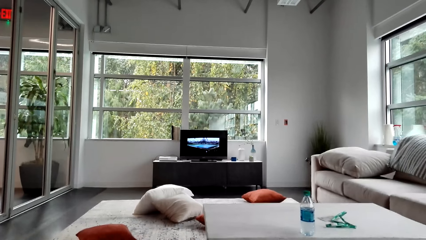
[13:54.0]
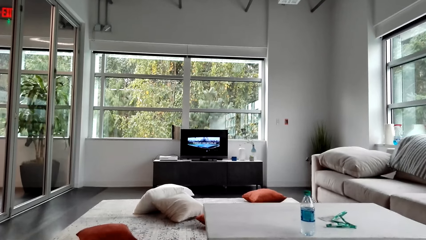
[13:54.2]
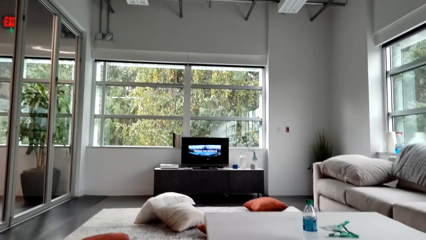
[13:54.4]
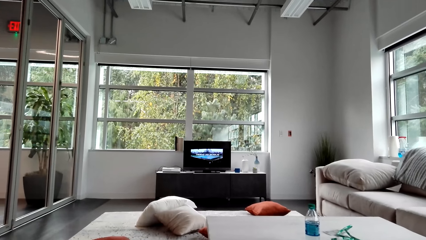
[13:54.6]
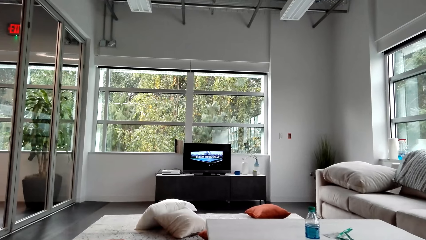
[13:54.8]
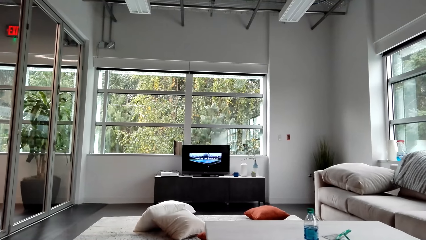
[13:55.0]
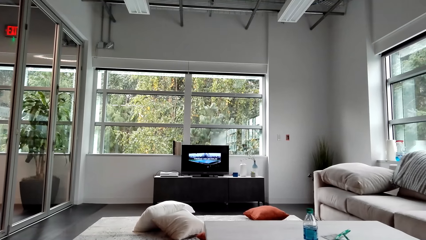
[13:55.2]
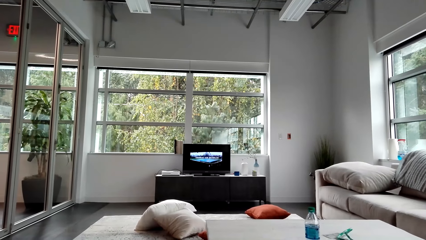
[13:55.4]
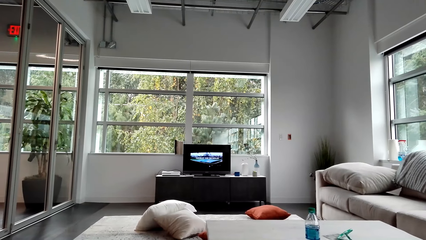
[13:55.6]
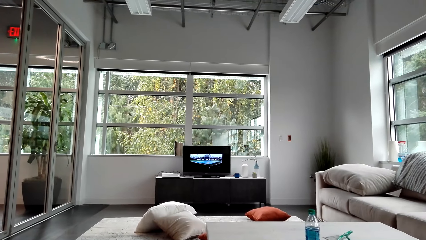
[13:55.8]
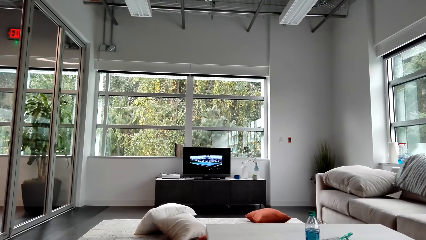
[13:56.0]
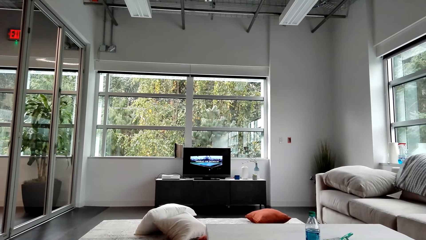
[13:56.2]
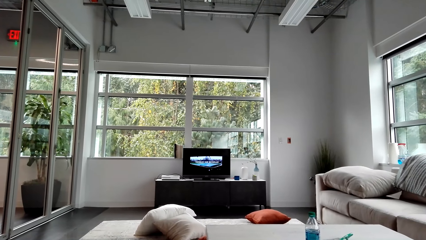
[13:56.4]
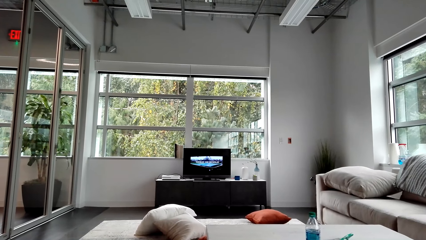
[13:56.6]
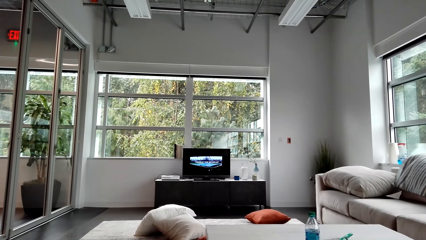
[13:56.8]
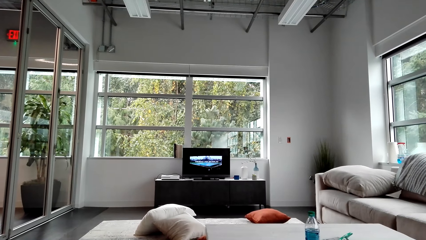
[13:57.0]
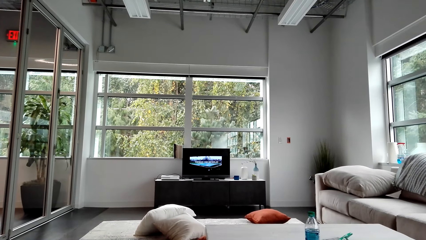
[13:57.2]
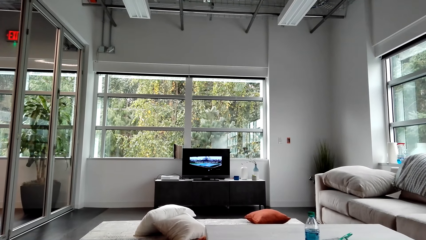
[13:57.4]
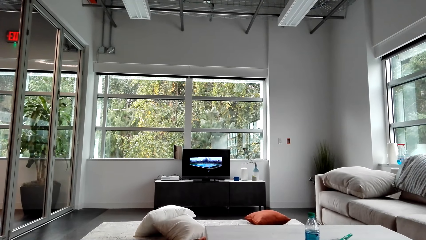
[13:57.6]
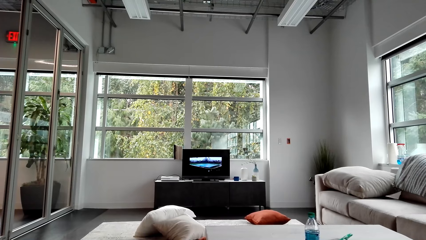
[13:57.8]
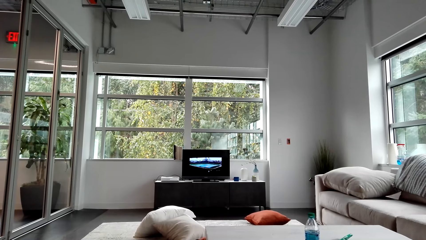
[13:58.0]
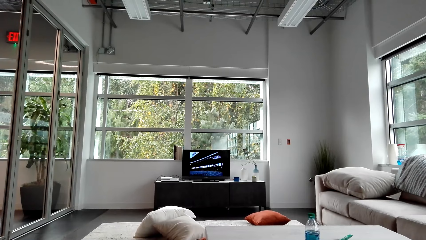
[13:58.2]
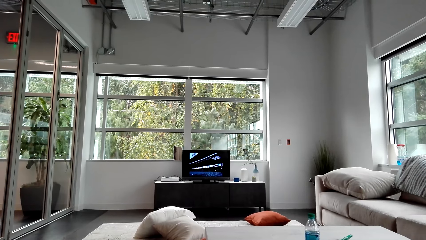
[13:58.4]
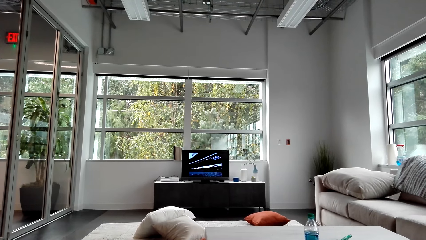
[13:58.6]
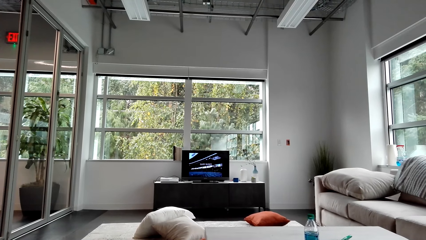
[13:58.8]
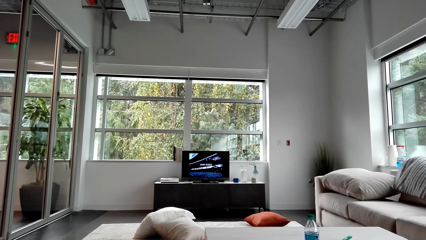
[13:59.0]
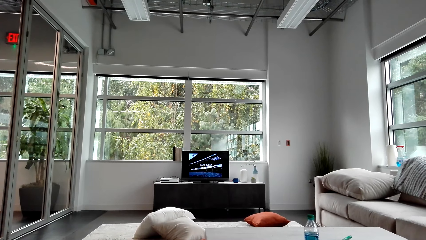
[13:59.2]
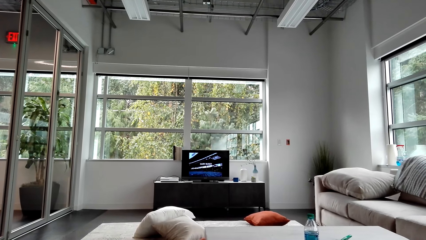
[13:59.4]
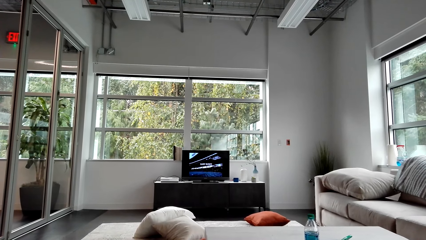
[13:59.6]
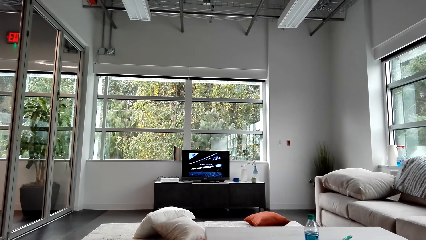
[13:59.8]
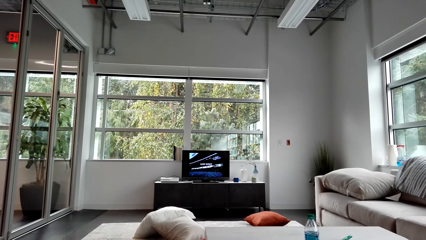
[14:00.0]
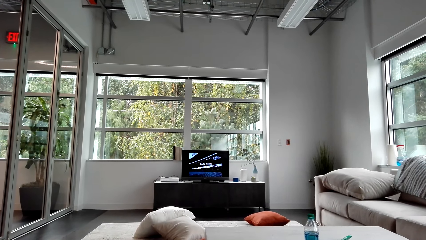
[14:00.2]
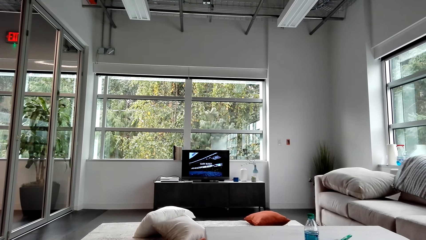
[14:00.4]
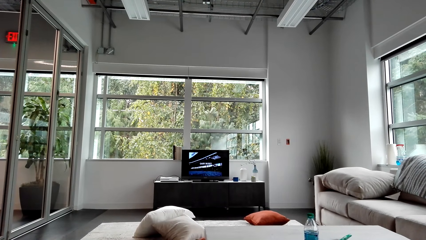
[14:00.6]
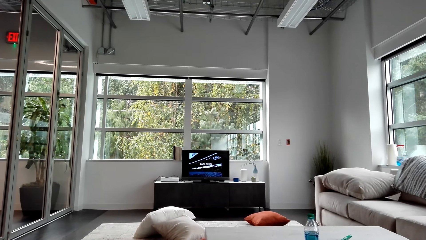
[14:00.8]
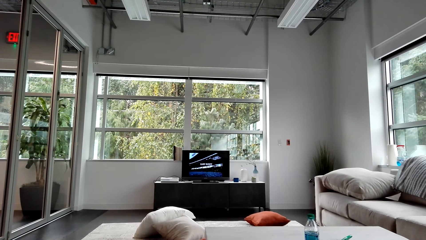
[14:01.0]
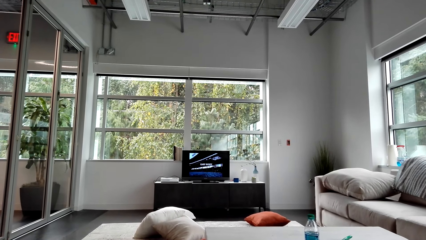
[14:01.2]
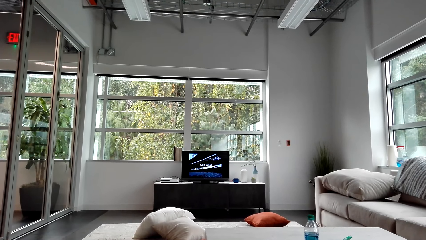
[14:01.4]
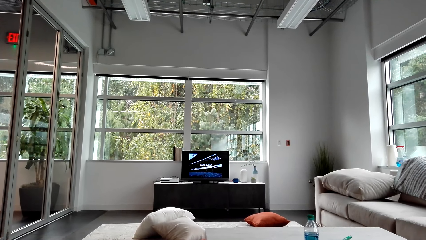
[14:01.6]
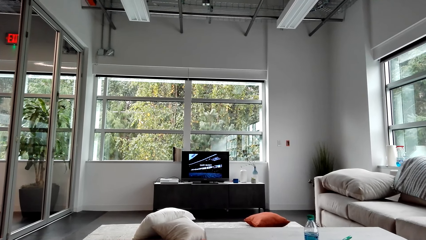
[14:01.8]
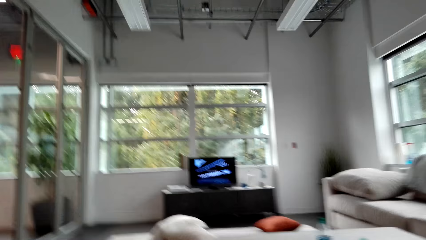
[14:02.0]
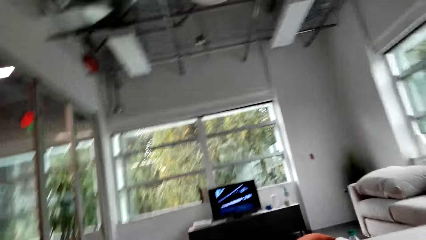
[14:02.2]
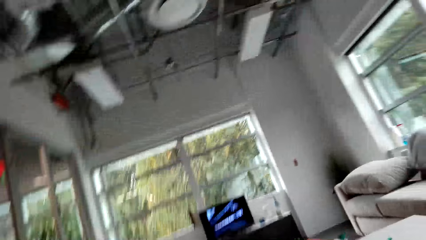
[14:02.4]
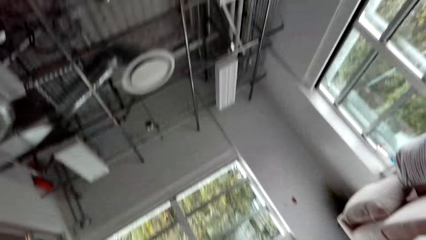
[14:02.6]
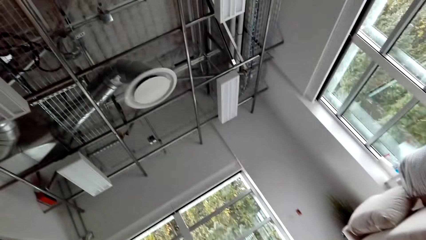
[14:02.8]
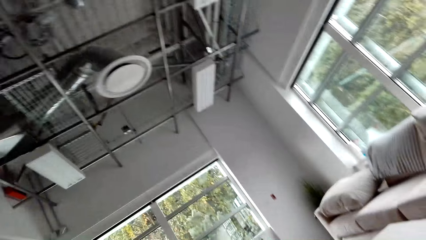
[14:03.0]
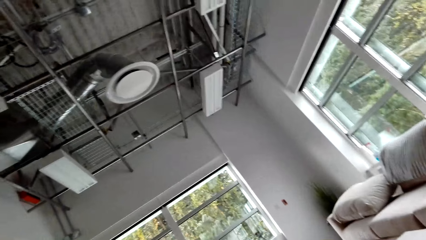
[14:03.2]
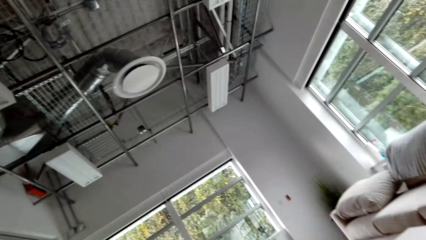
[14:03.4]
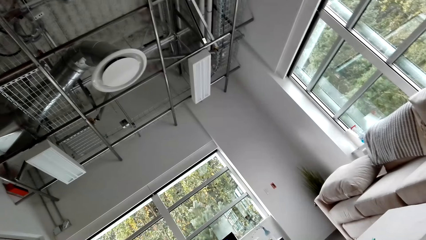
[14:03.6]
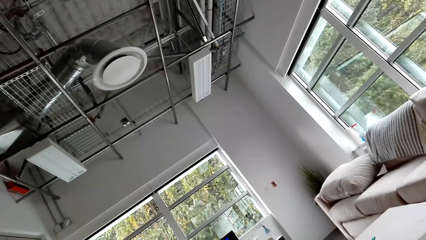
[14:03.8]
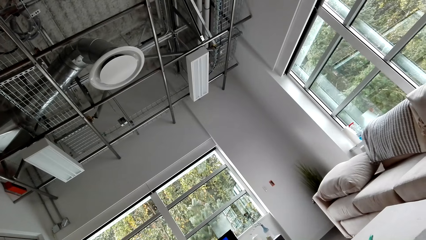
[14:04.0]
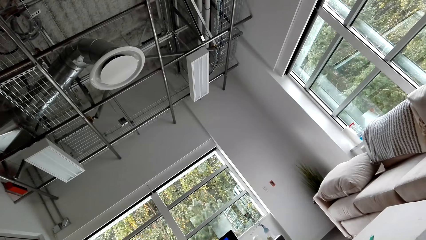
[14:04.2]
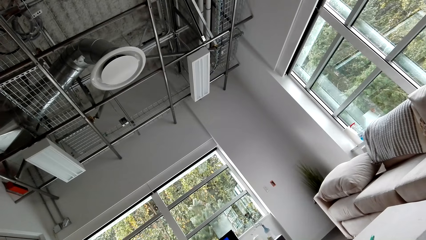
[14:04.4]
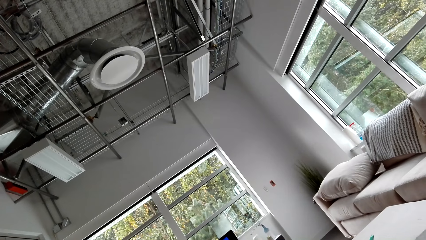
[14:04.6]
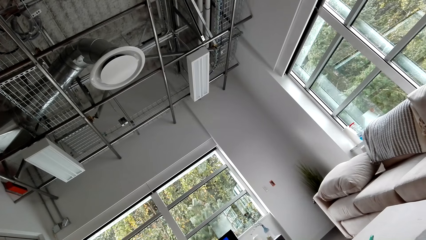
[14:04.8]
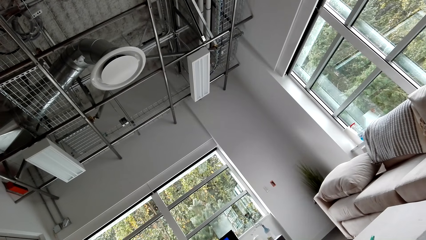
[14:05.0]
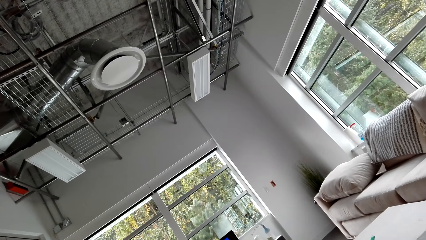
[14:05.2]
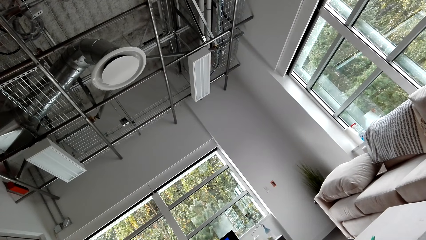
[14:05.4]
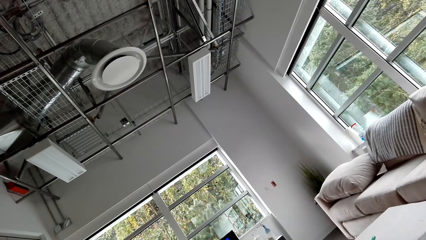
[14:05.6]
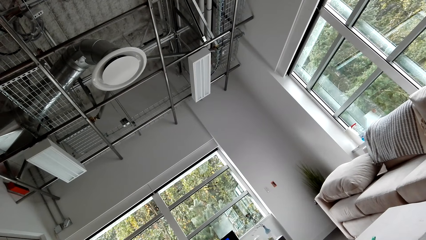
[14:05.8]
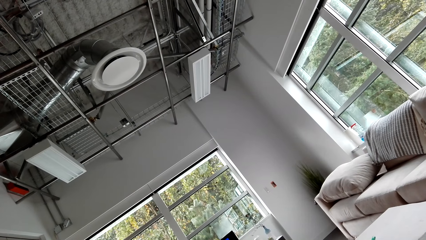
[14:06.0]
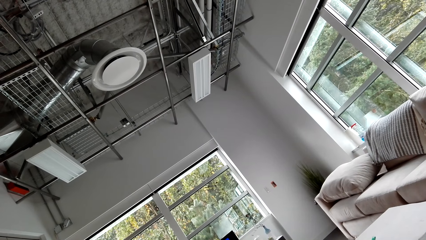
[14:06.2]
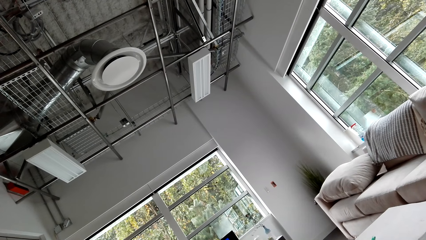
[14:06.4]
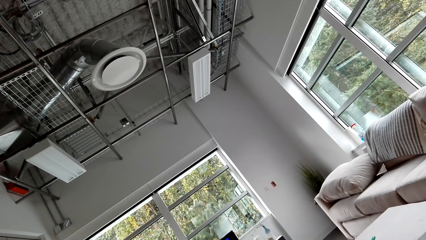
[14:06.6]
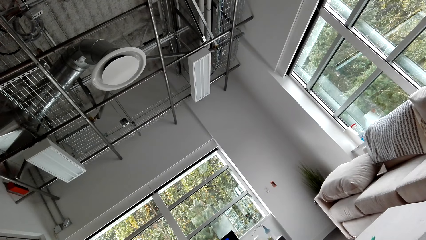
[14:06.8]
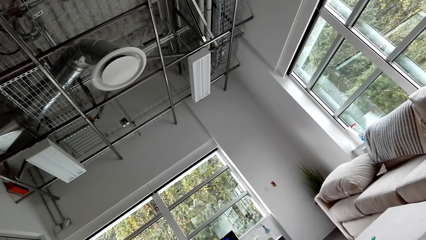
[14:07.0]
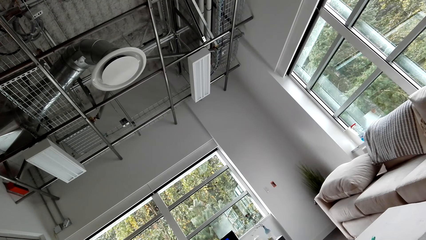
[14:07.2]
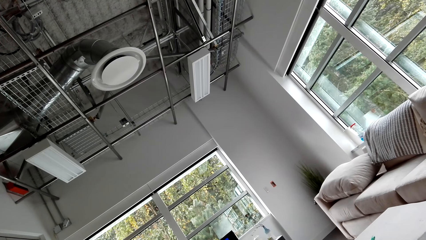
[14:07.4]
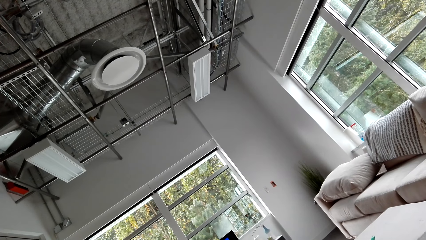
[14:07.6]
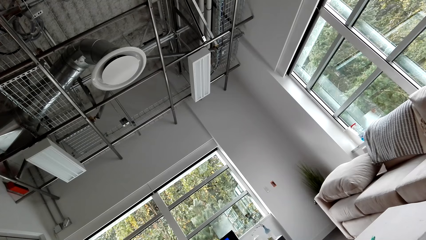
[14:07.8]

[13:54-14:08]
The camera wearer looks around.

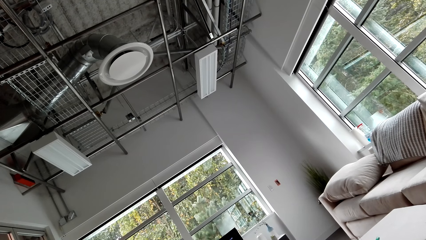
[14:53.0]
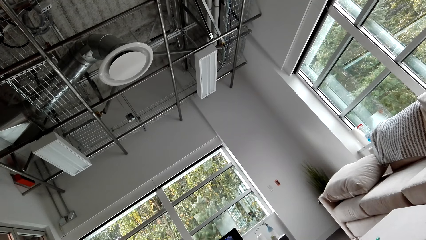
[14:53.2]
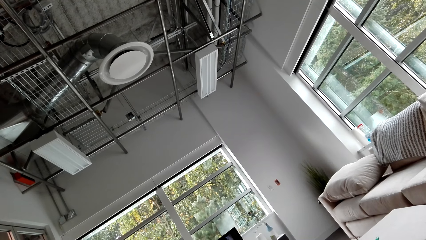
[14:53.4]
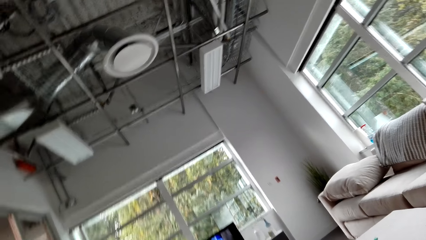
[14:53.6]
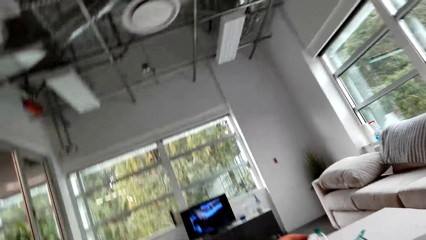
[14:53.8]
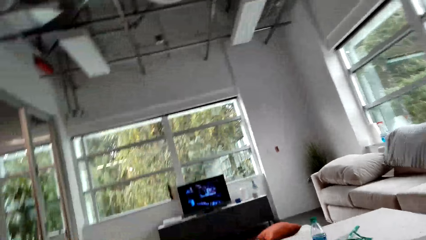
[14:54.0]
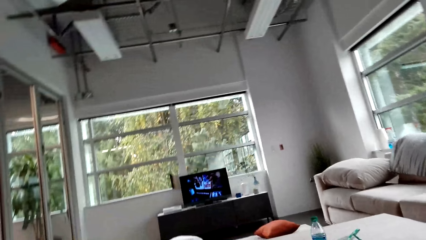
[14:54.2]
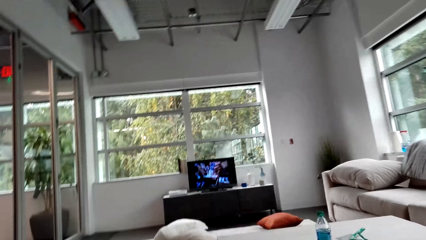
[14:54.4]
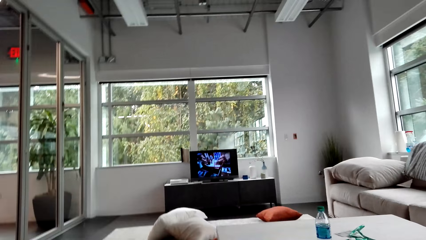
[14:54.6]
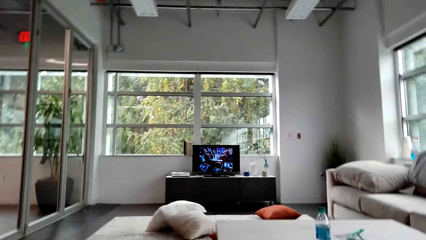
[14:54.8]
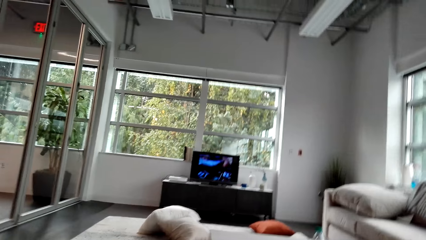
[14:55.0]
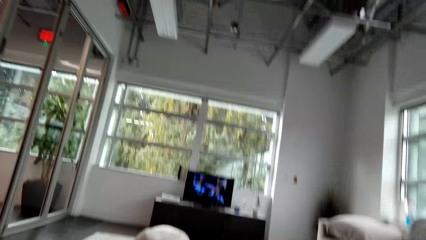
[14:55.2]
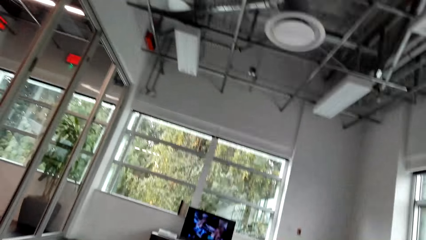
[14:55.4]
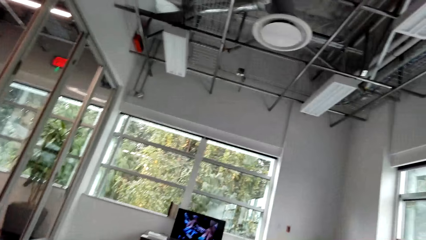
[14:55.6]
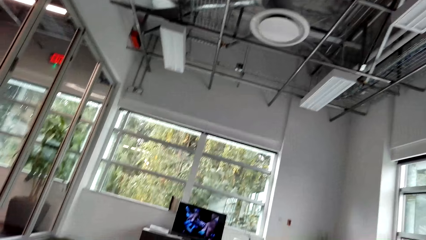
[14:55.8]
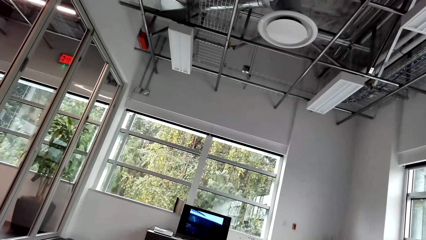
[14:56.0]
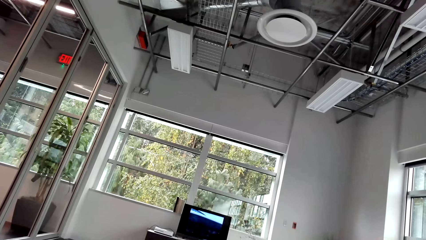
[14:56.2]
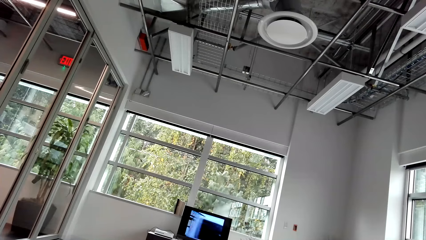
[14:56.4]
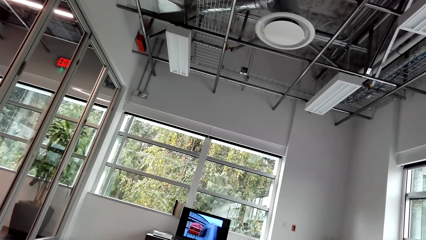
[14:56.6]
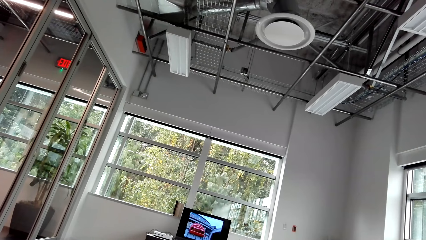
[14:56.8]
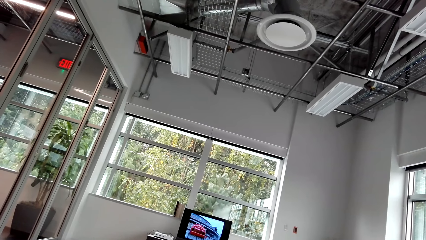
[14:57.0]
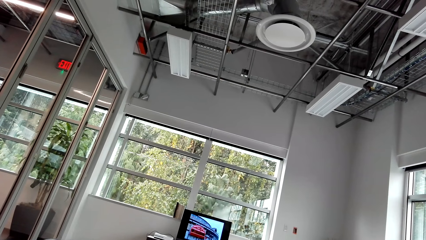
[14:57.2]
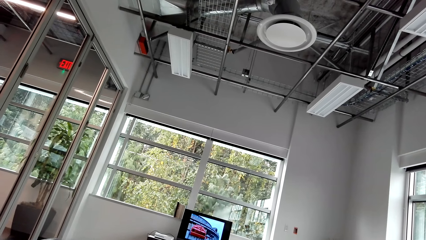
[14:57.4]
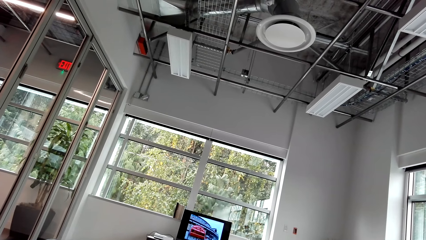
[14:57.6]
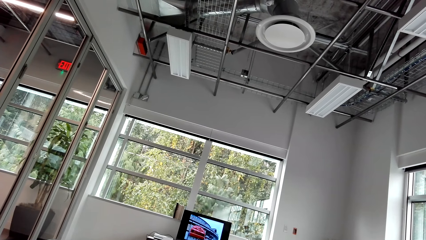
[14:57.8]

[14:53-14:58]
The camera wearer watches television.
